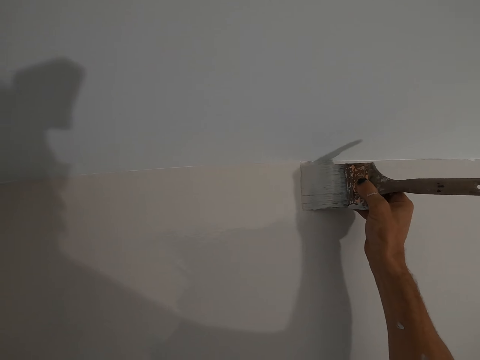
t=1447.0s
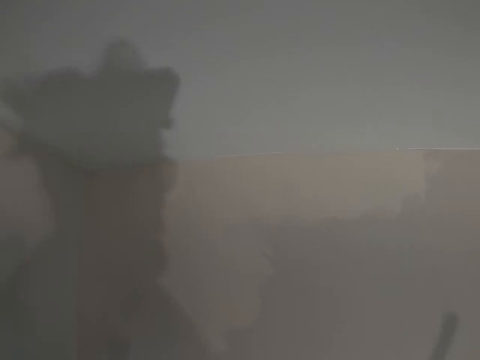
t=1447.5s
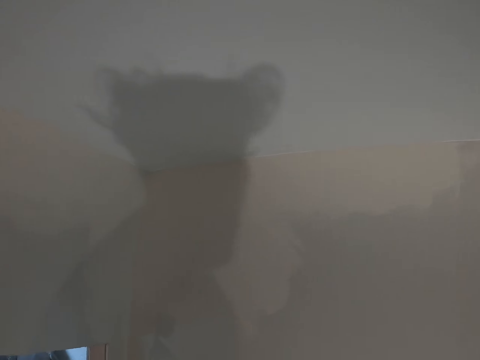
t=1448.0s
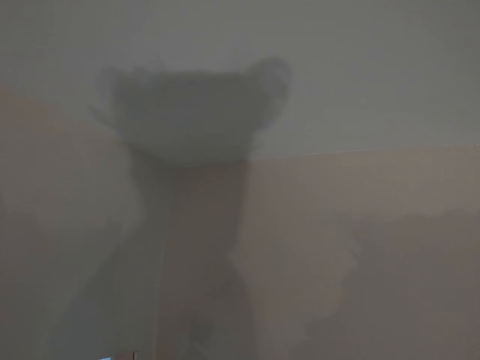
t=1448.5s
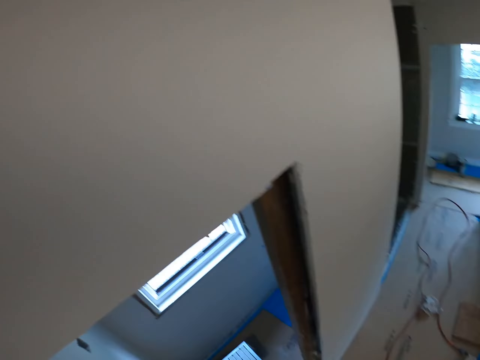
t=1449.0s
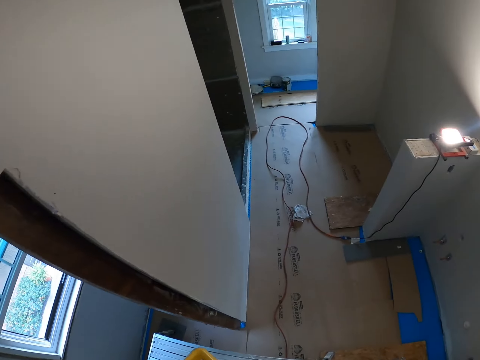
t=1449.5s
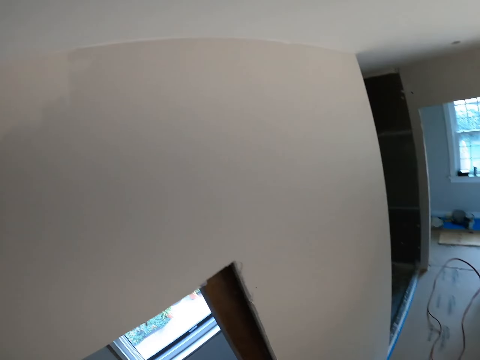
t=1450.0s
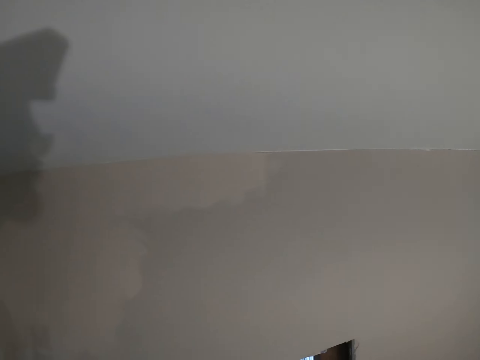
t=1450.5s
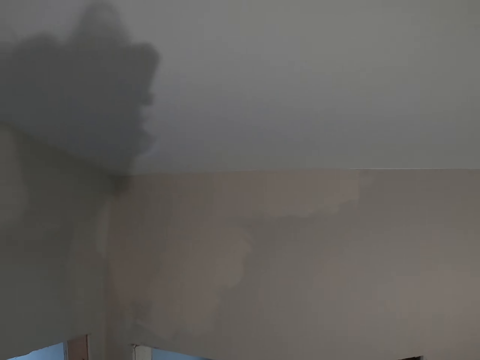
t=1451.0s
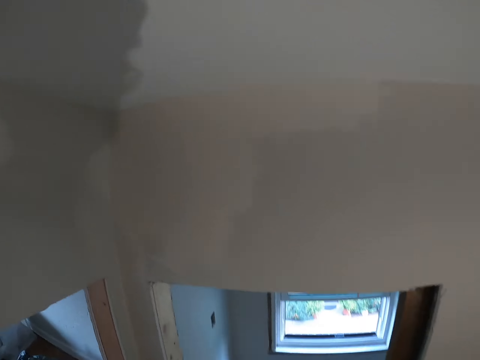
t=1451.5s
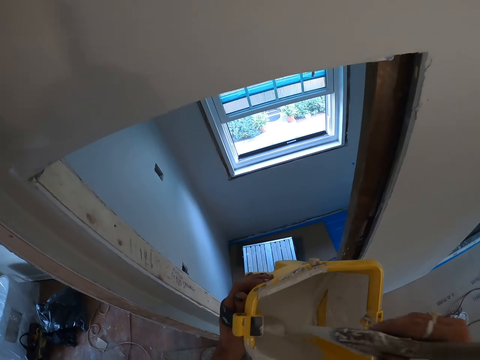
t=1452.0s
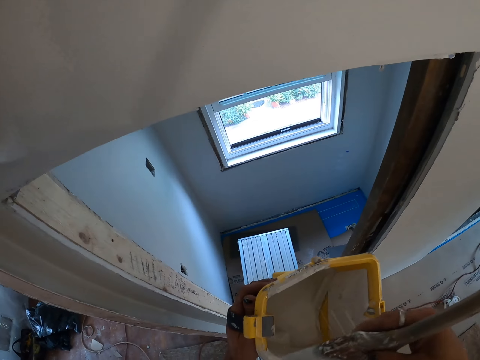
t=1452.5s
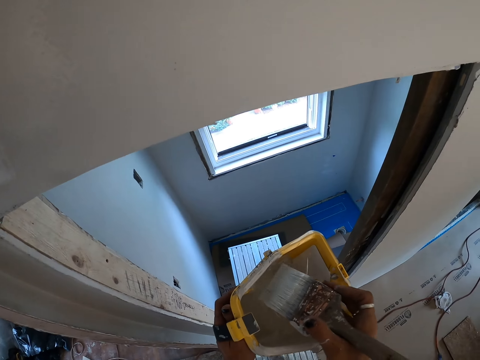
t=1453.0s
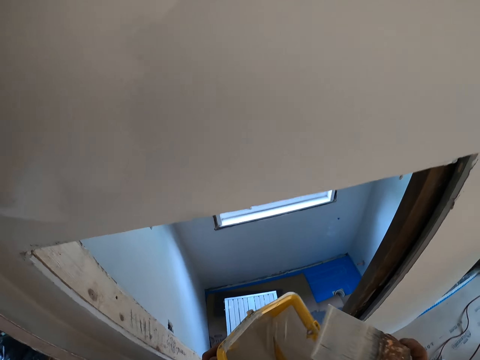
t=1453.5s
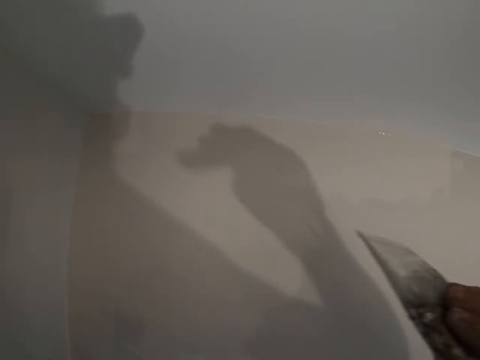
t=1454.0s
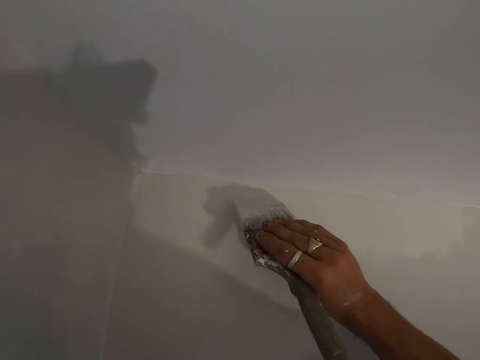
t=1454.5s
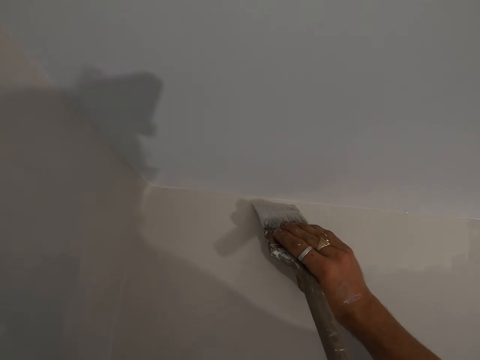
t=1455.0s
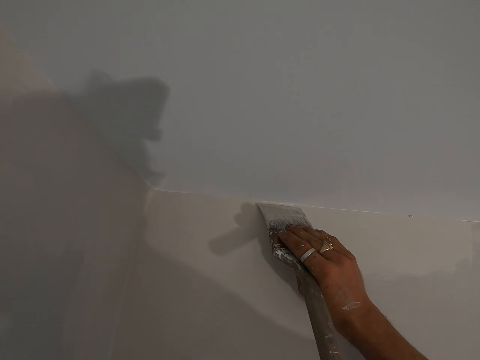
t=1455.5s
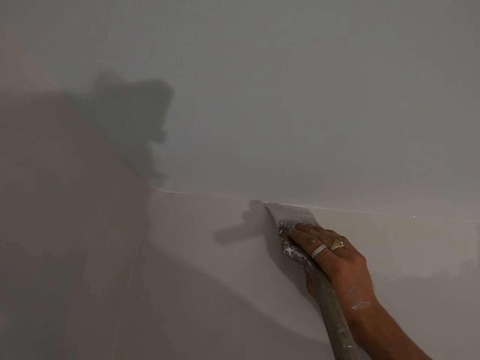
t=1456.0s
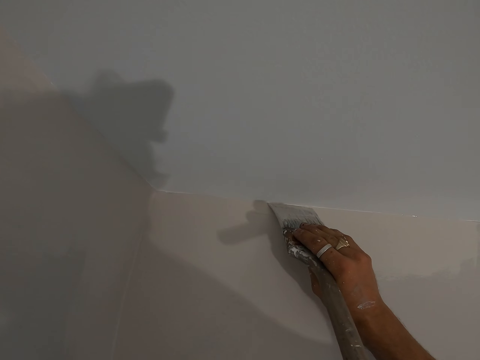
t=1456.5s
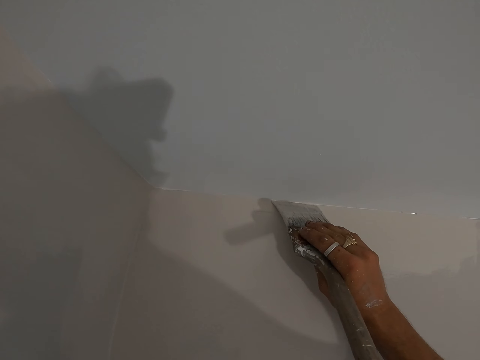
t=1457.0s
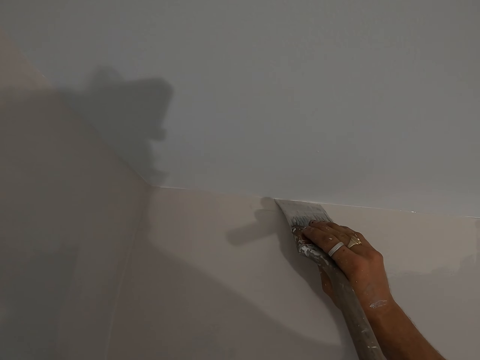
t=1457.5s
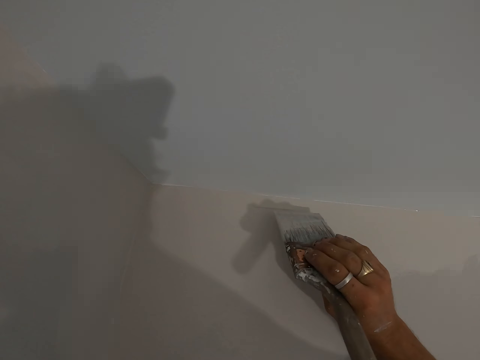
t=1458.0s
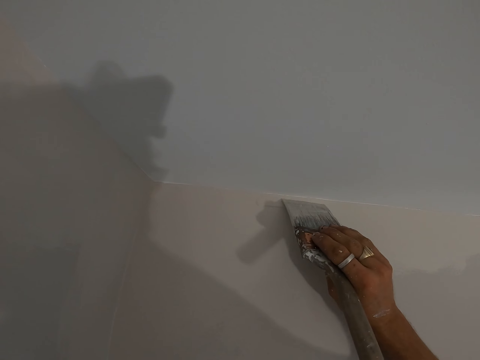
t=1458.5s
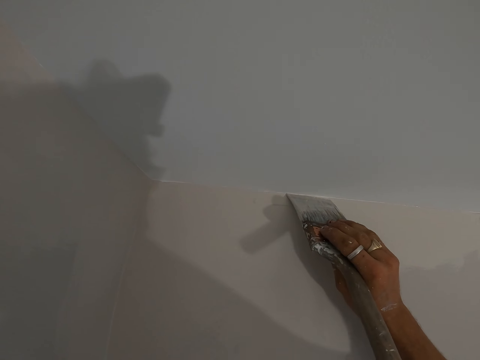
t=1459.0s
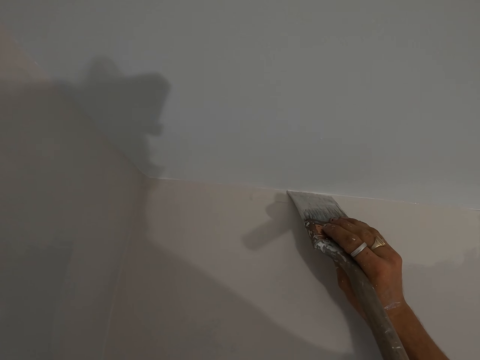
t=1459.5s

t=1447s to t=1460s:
The camera wearer turns around the room. They dip the paint brush in the paint tray. They dip the brush in the paint bucket. They paint the wall with the paint brush.

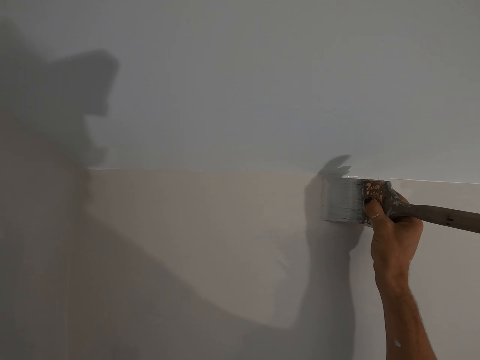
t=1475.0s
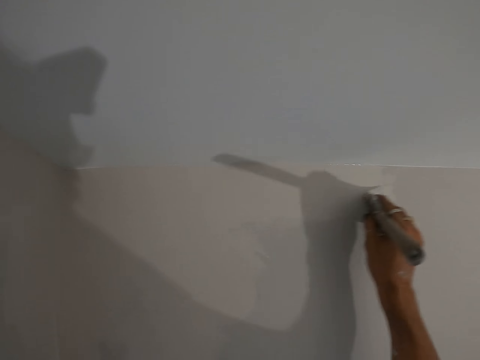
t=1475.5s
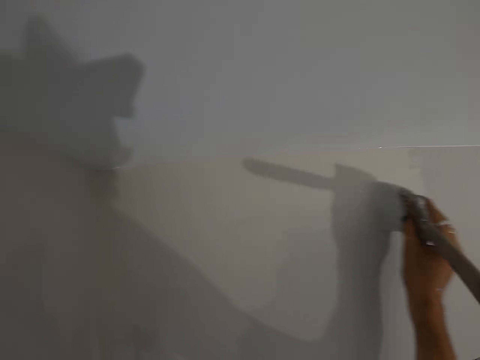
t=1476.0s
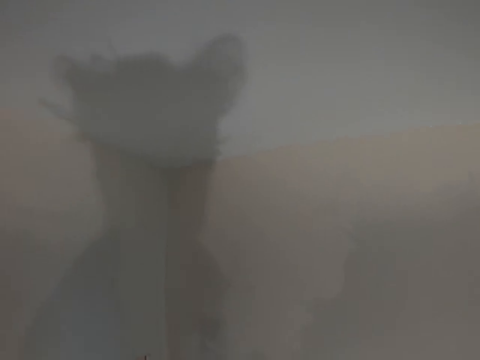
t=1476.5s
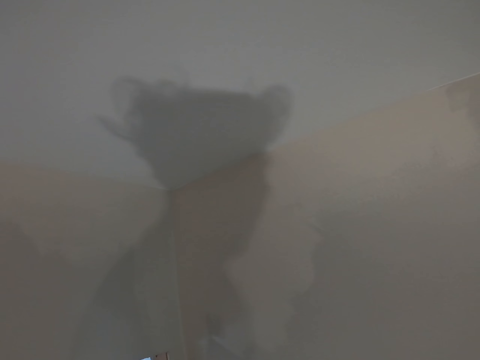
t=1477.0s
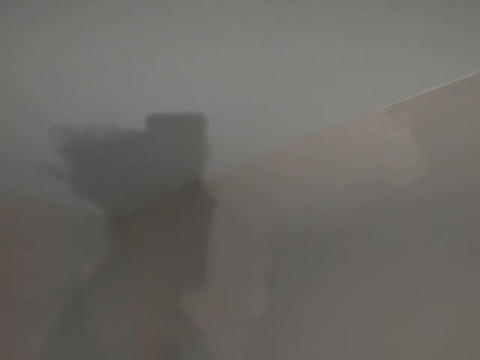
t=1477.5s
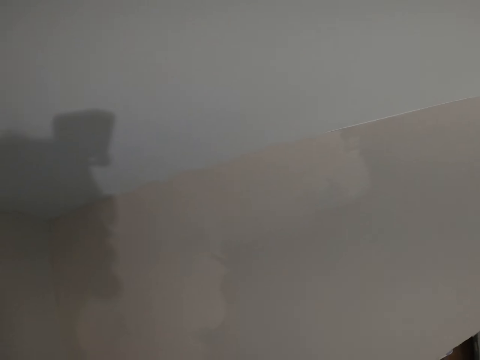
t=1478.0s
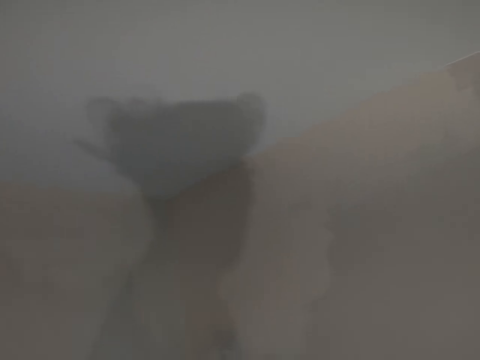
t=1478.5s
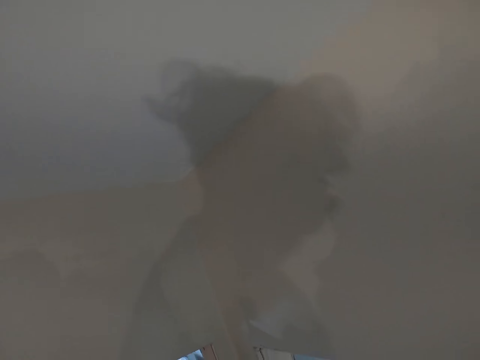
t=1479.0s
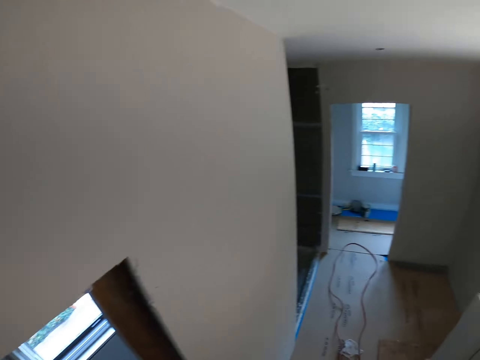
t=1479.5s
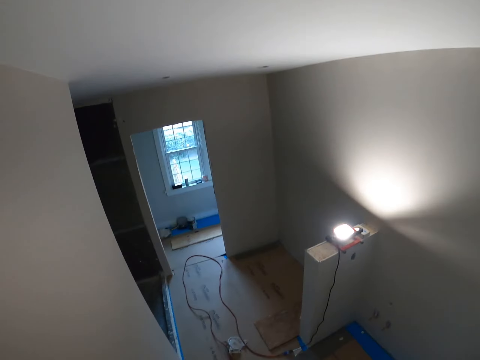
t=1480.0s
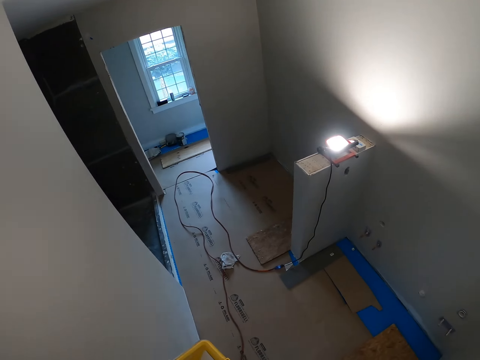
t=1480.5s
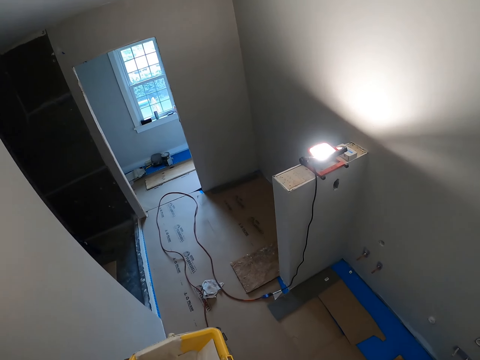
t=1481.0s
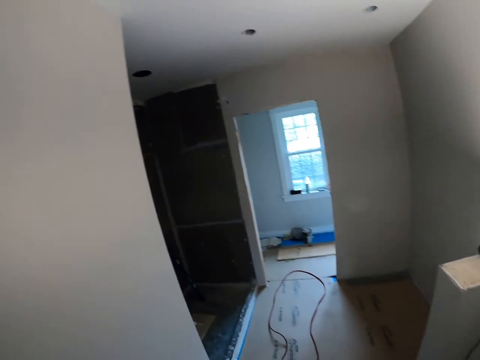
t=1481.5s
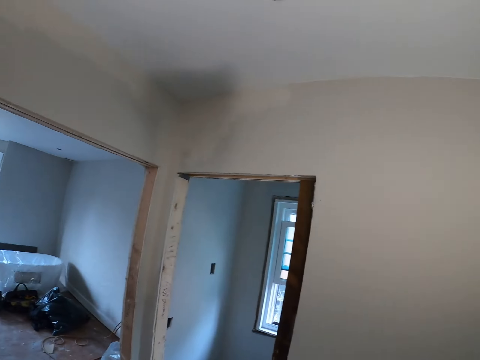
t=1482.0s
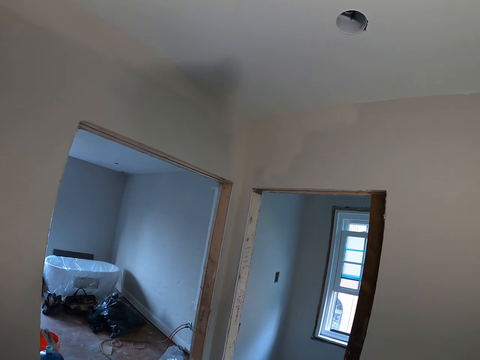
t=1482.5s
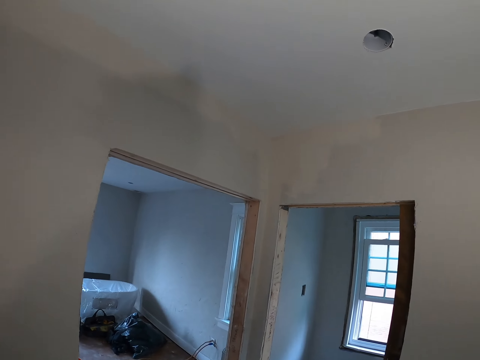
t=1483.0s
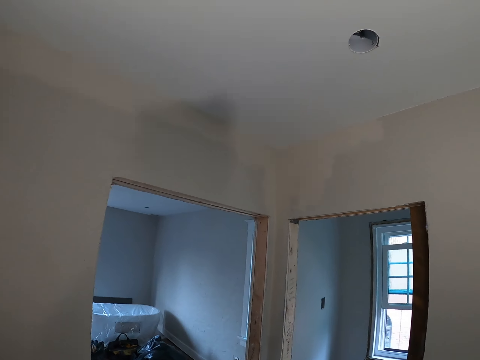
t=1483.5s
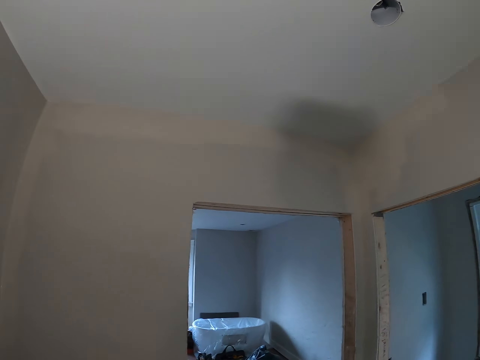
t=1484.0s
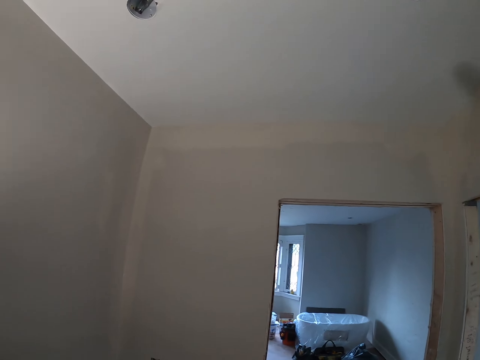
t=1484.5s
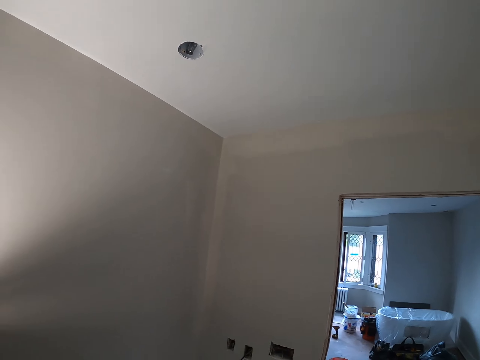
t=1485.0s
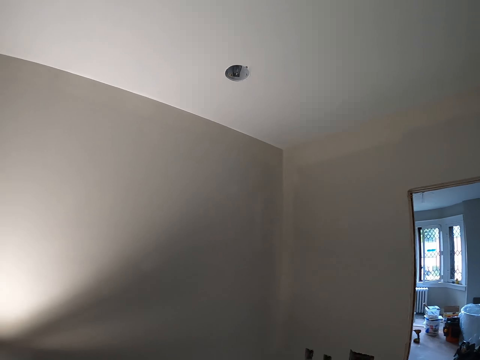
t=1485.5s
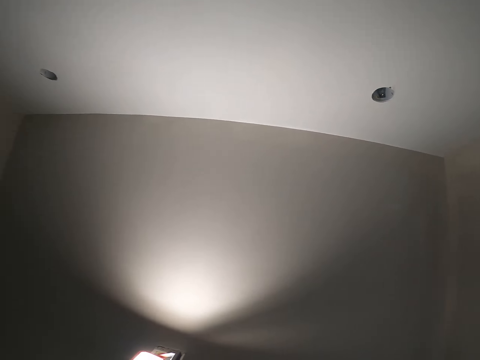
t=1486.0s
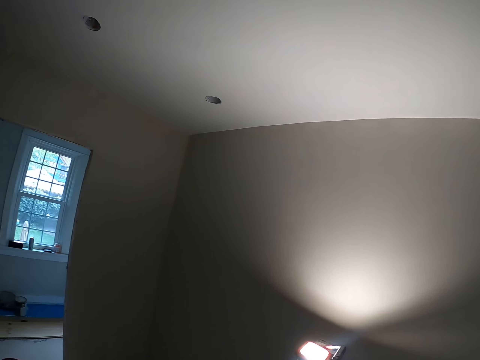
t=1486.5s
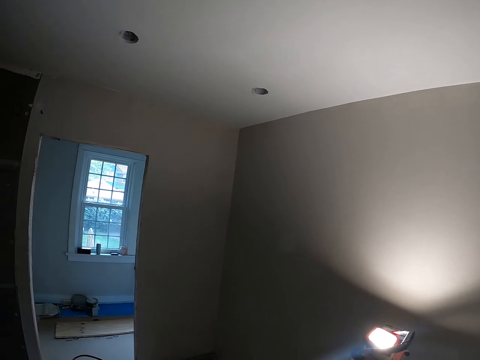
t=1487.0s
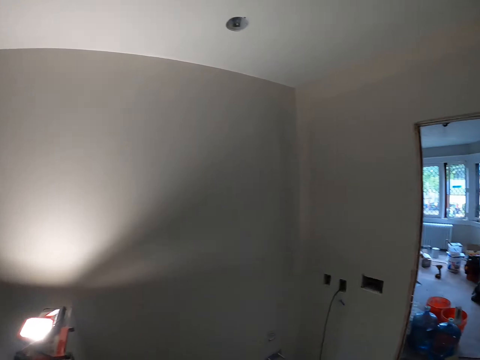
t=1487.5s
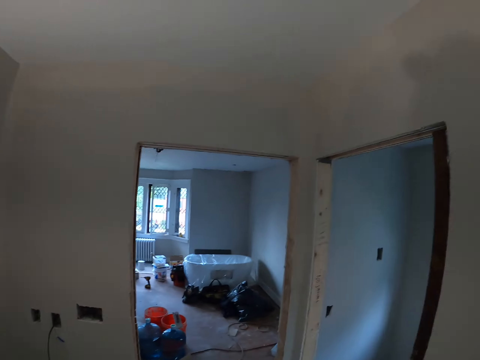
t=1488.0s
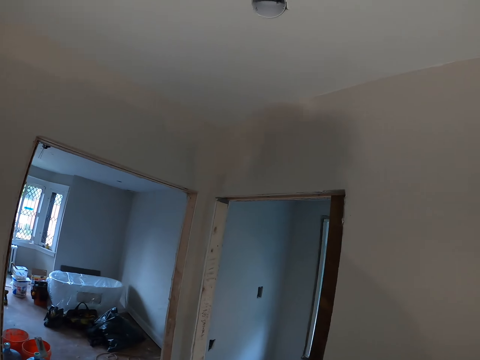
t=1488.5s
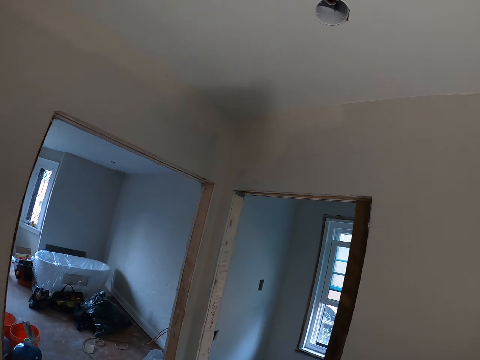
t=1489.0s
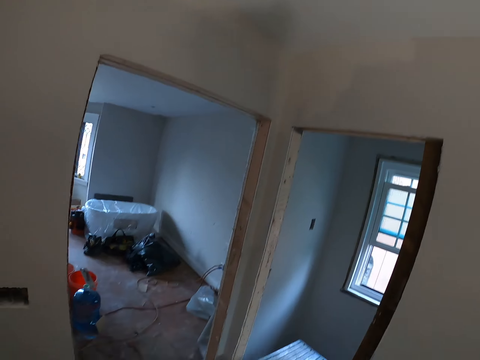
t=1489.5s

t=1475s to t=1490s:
The camera wearer looks around the room. They walk around the room.
